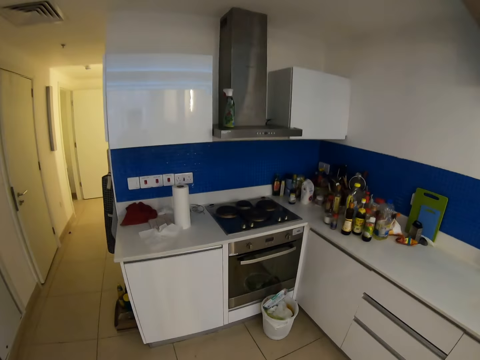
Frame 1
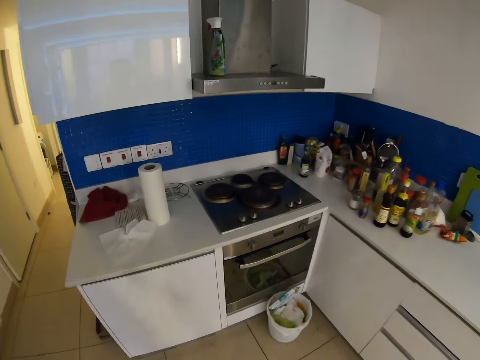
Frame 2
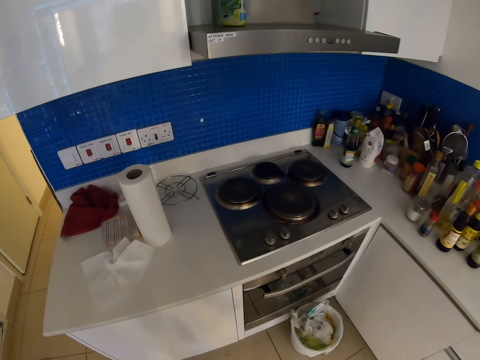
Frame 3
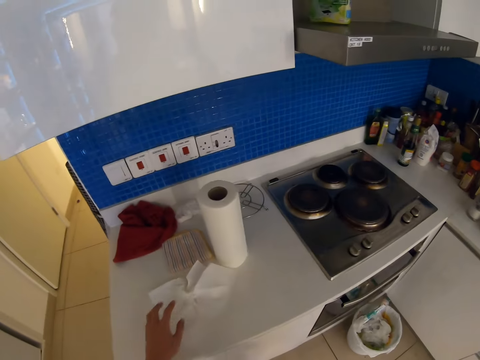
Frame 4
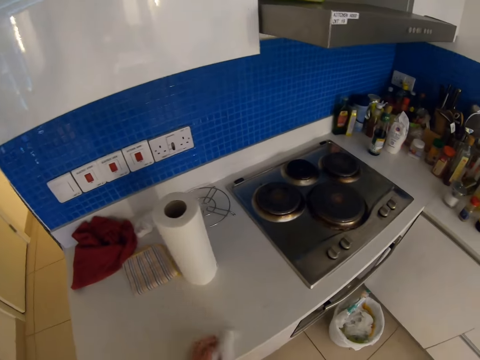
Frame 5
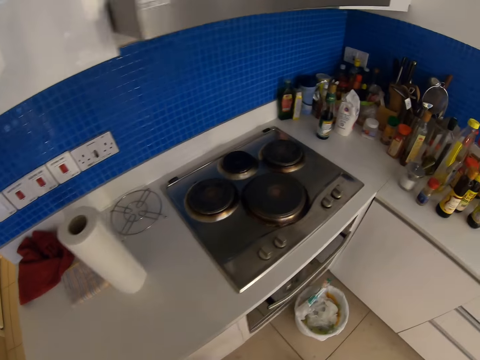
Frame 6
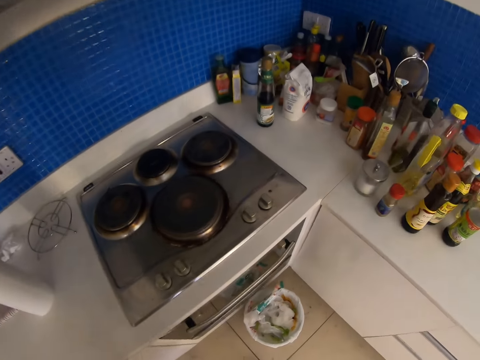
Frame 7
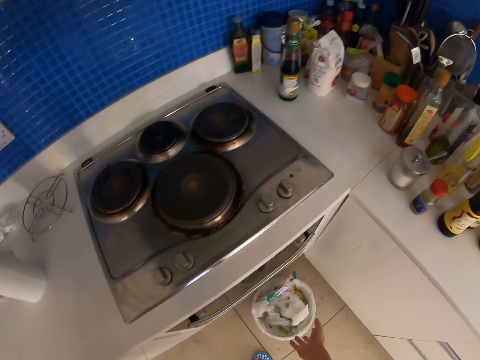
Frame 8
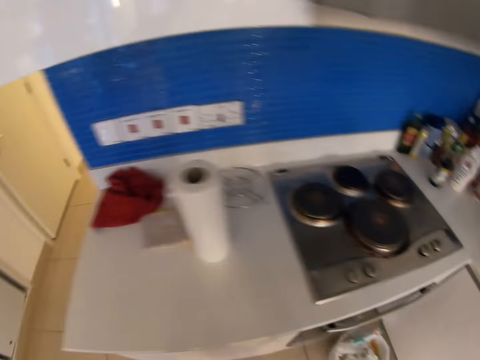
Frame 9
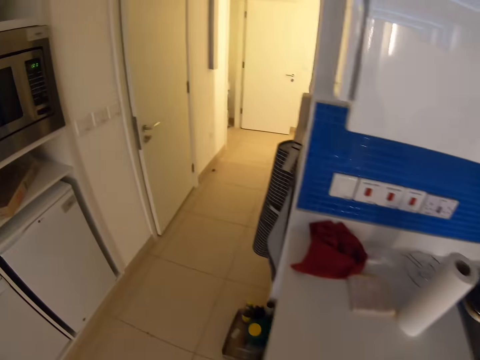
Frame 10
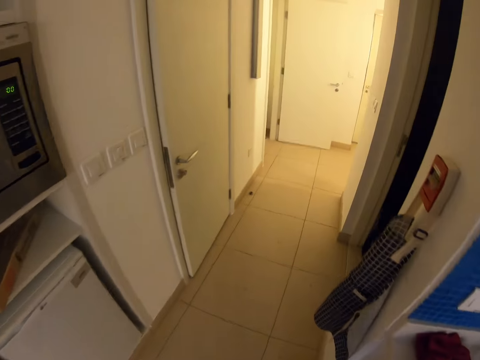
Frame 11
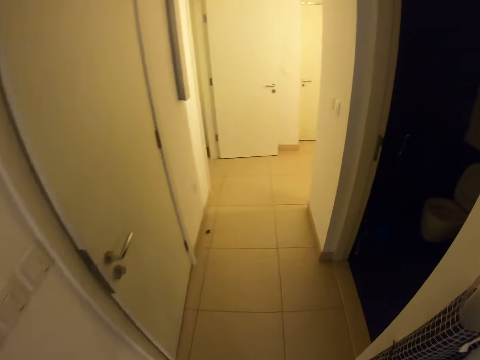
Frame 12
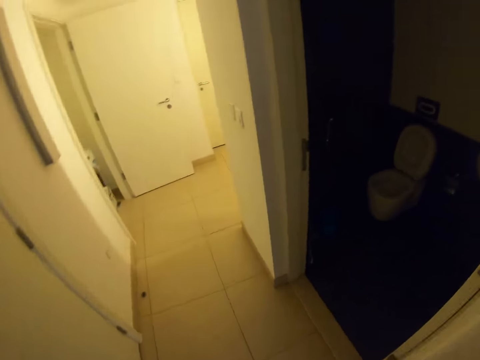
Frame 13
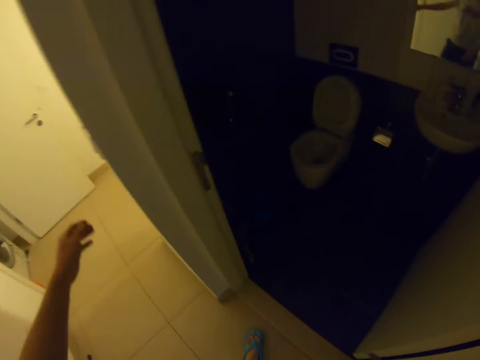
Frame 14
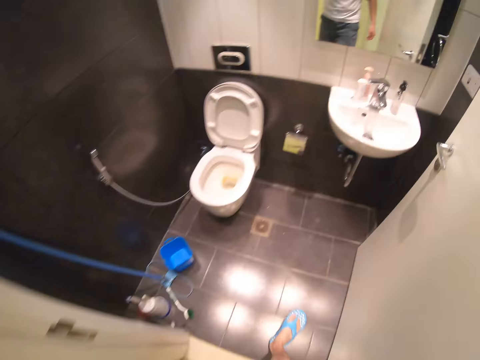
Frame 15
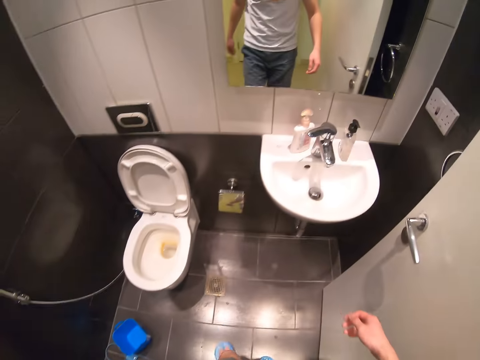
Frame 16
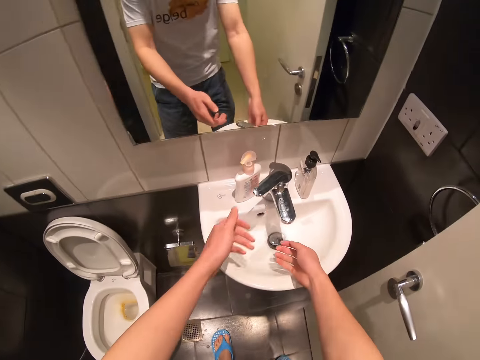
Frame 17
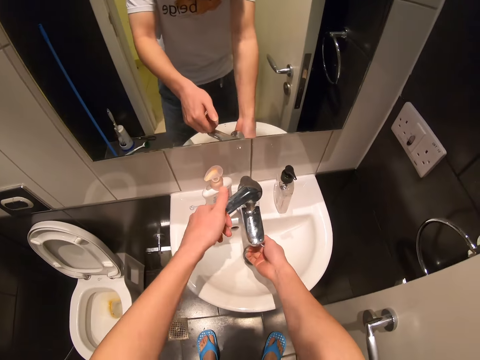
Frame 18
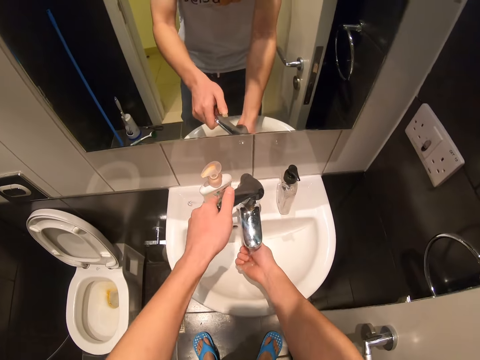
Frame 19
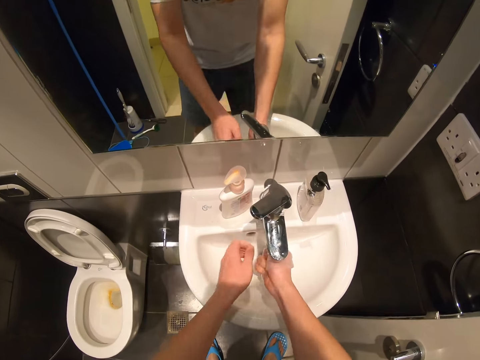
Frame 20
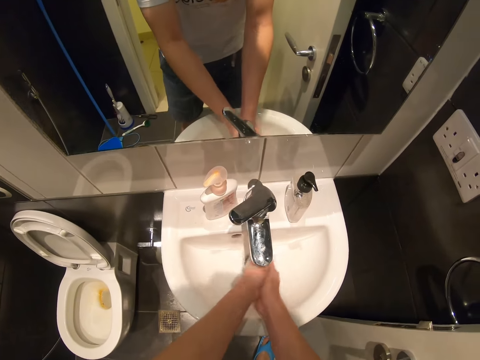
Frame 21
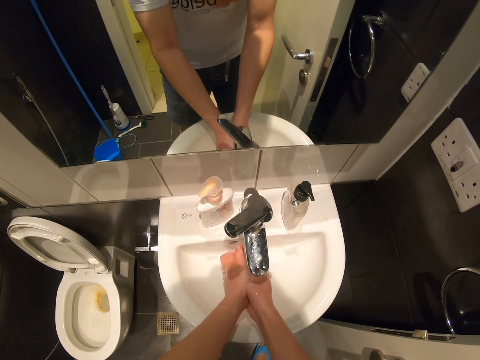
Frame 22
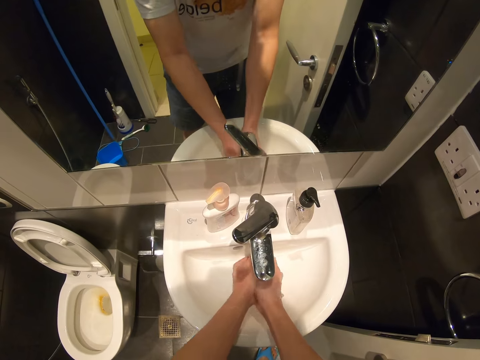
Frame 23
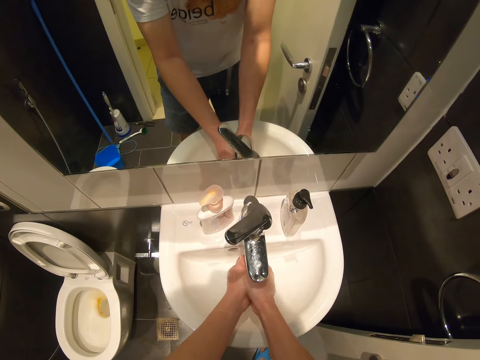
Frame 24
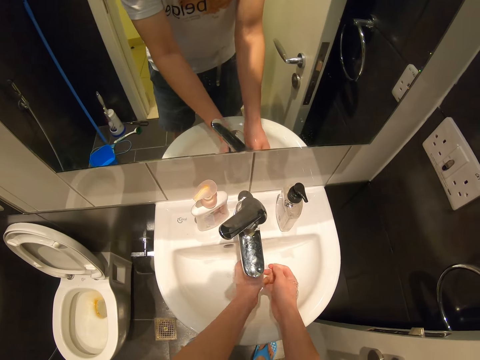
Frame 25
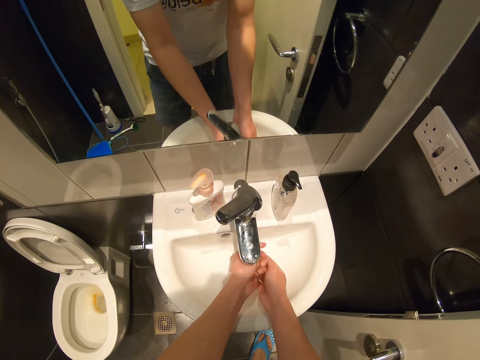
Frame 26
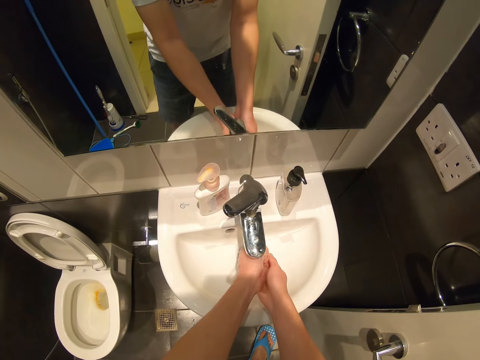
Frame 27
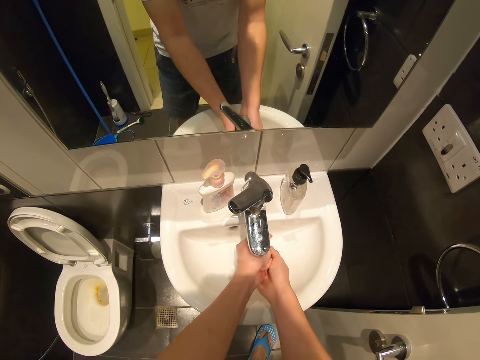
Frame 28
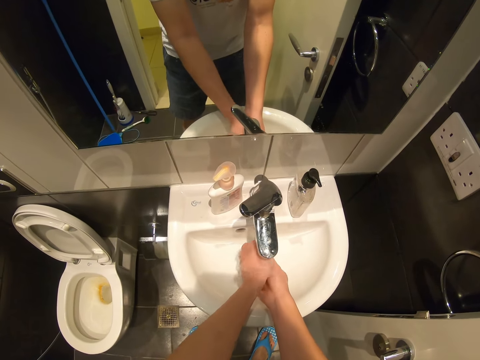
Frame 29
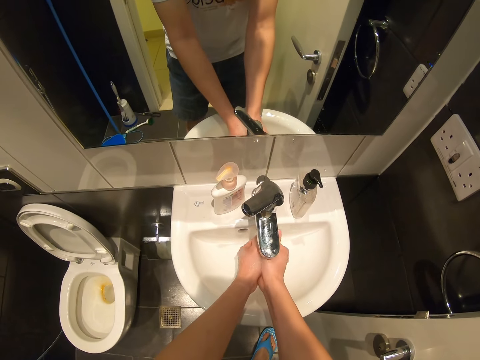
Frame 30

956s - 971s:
The camera wearer drops the pieces of paper in the dustbin. He picks a paper towel from the counter. He drops the paper towel in the dustbin. He walks to the washroom. He turns on the lights. He turns on the tap. He washes his hand in the sink.

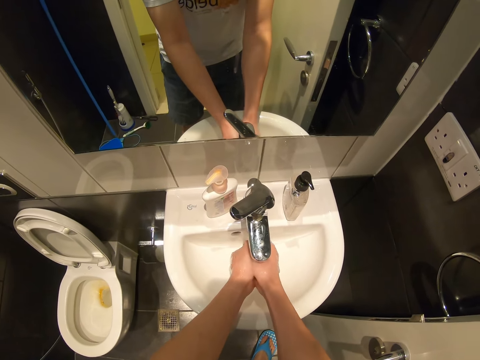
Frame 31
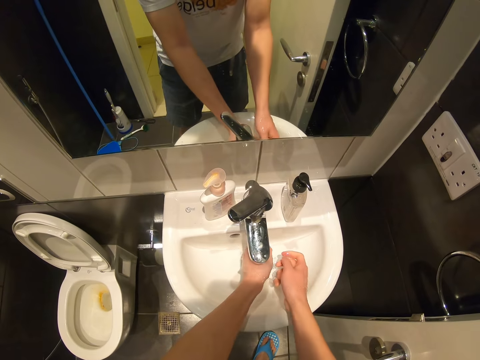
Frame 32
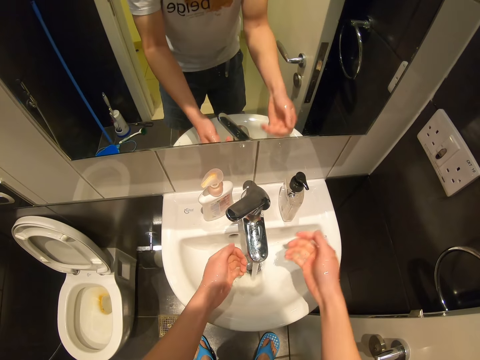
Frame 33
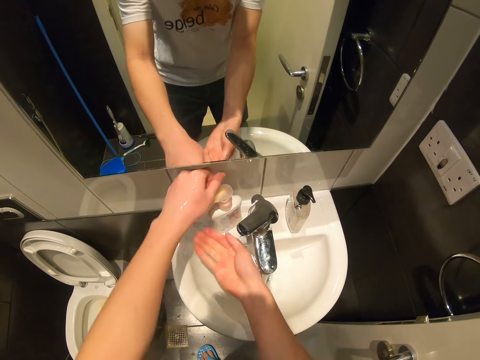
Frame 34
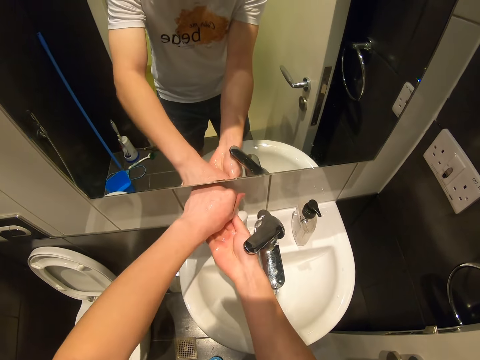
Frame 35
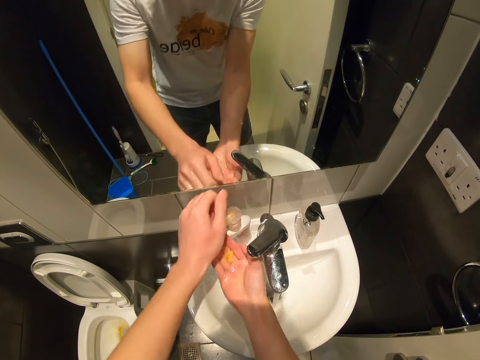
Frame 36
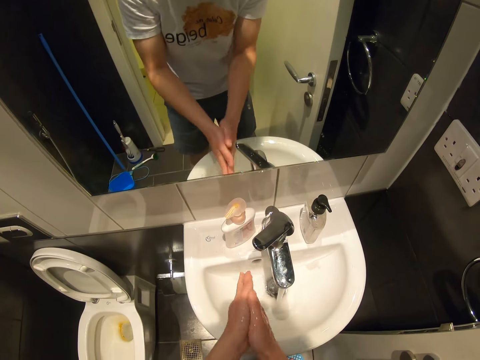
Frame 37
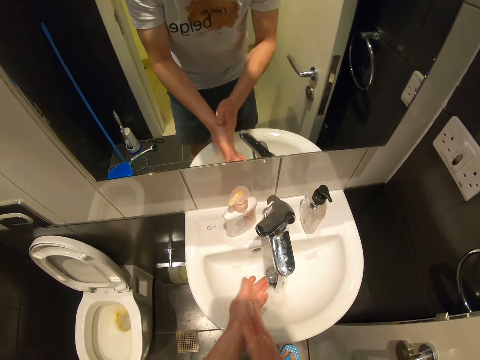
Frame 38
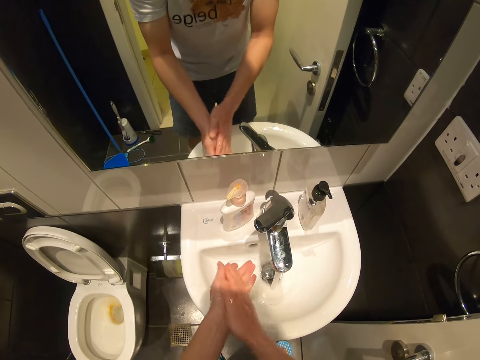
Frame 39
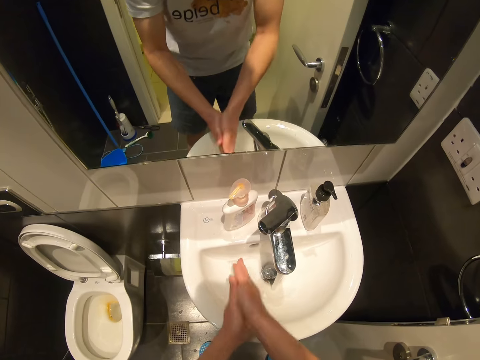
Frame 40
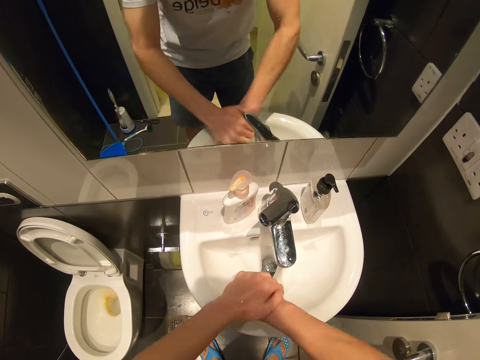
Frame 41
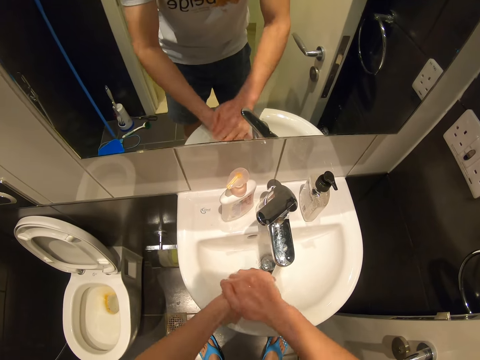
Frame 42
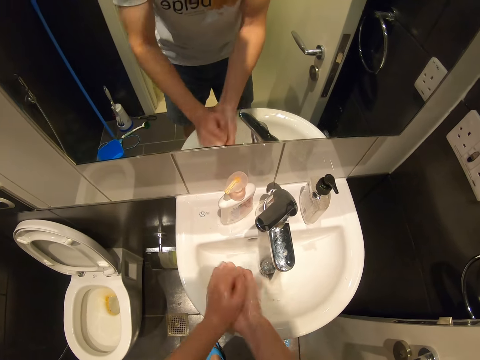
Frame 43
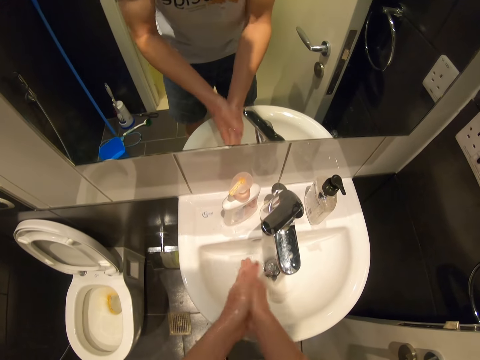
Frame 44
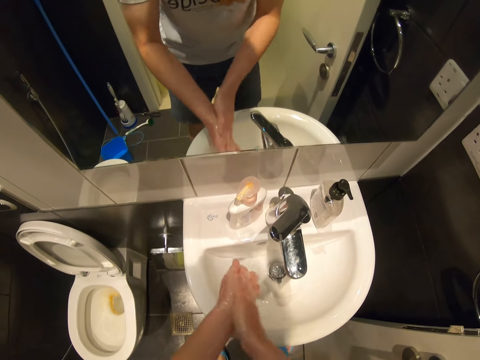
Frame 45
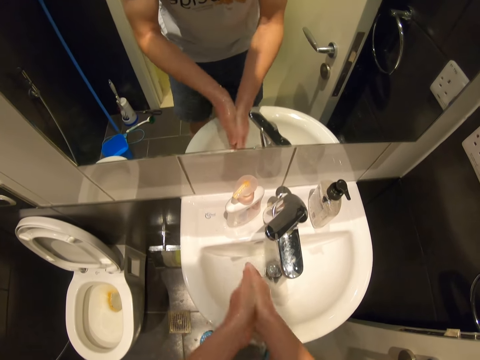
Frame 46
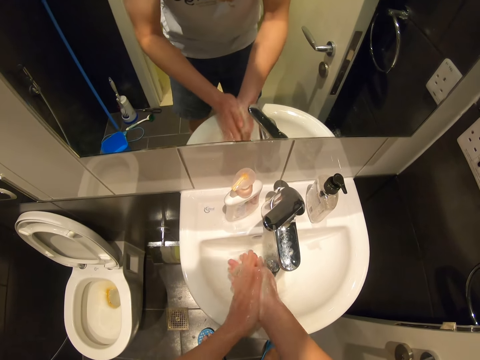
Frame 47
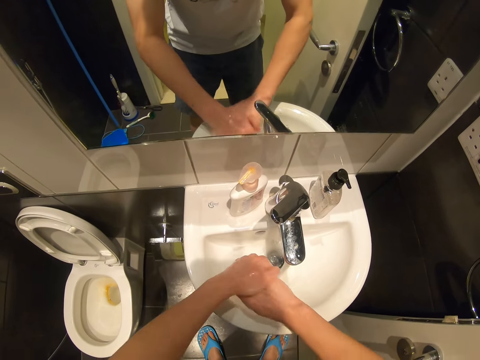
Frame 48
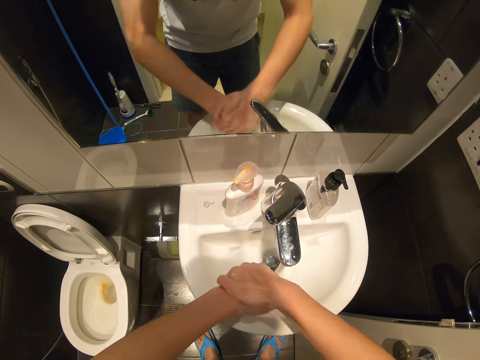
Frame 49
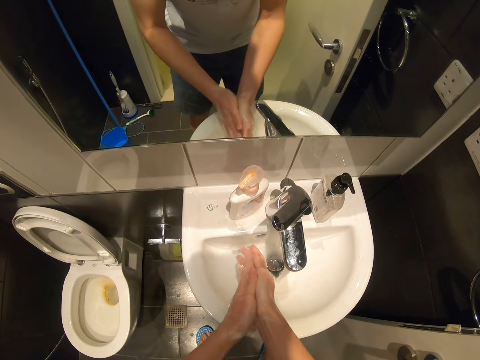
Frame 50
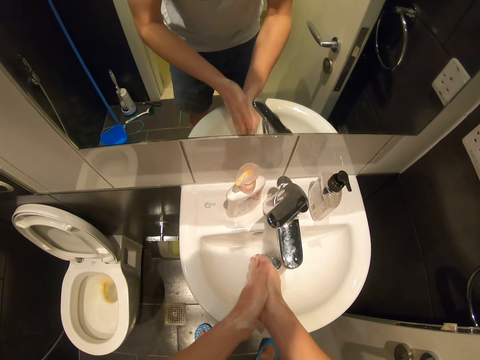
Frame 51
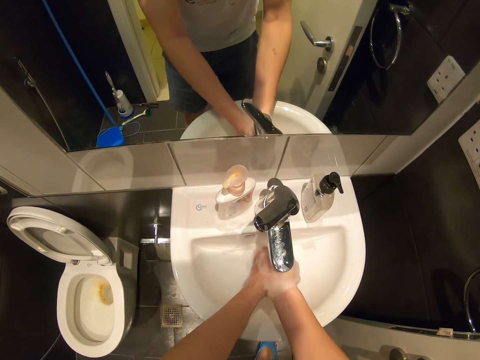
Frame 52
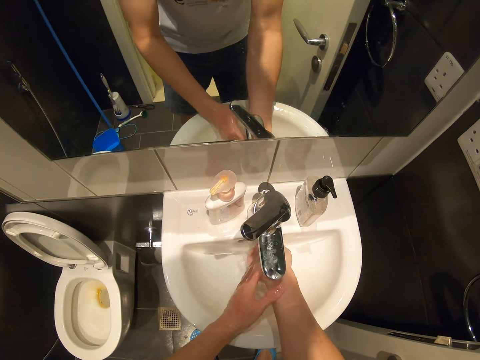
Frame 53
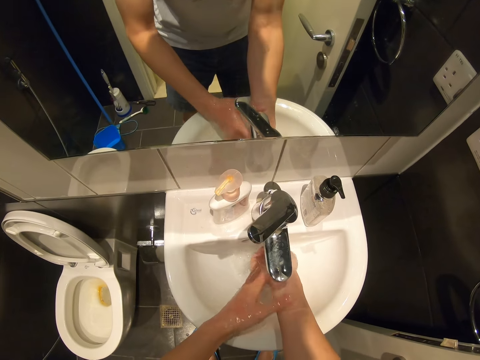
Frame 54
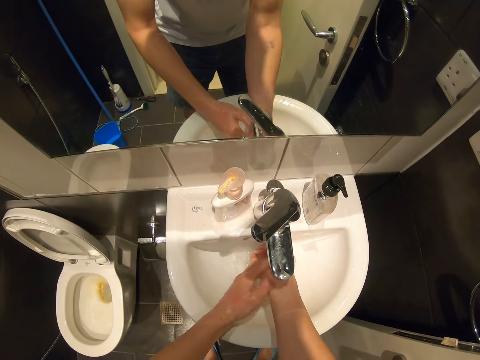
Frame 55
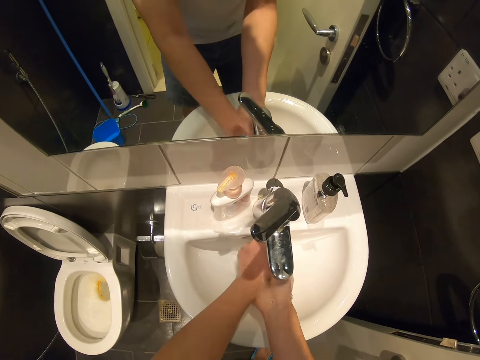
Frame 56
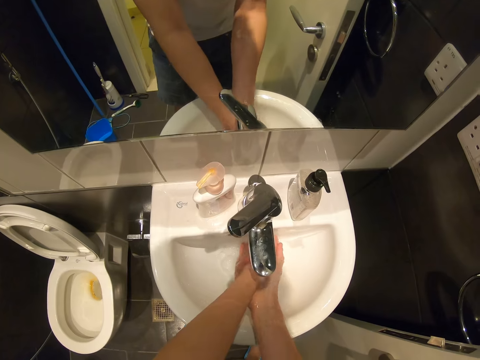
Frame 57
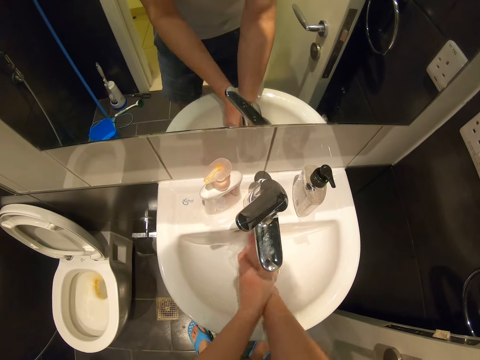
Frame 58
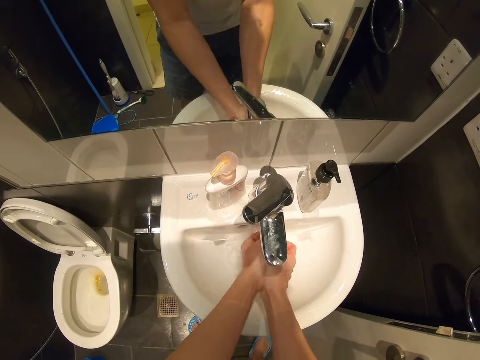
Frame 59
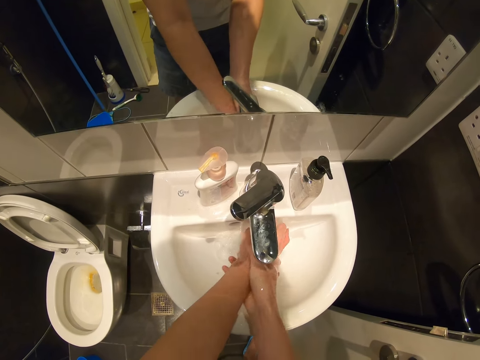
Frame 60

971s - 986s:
The camera wearer puts soap in his hand. He rubs the soap in his hands. He washes his hand in the sink.
